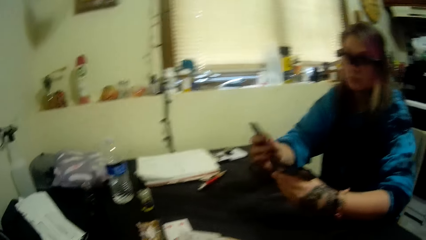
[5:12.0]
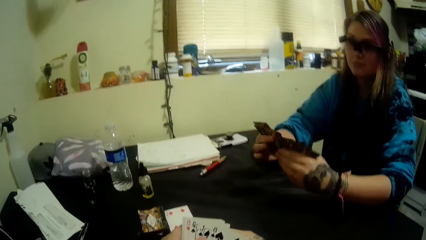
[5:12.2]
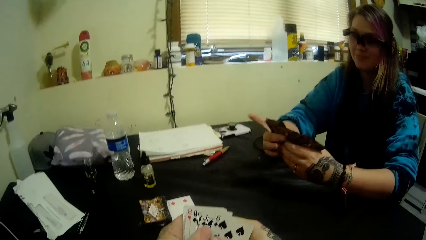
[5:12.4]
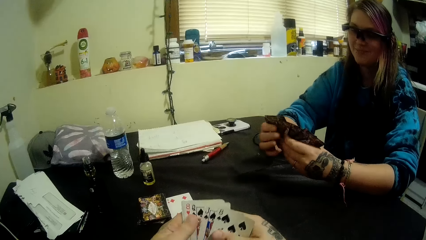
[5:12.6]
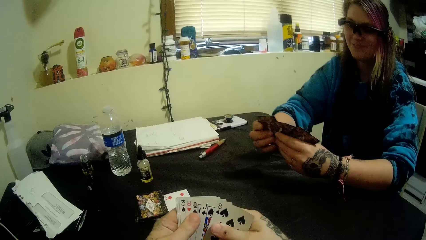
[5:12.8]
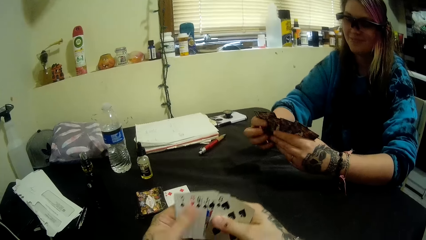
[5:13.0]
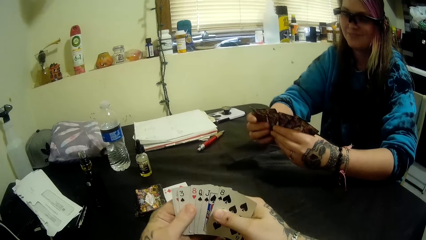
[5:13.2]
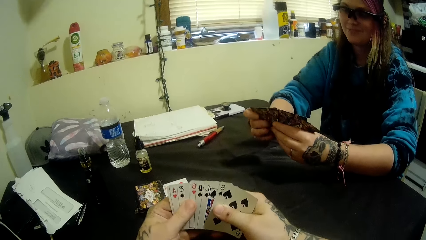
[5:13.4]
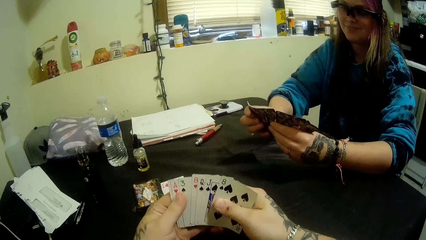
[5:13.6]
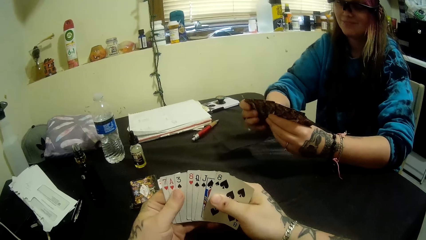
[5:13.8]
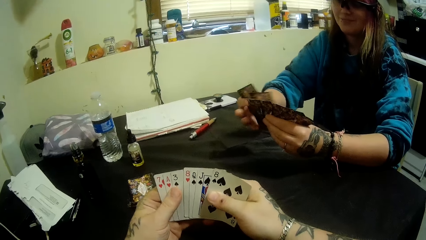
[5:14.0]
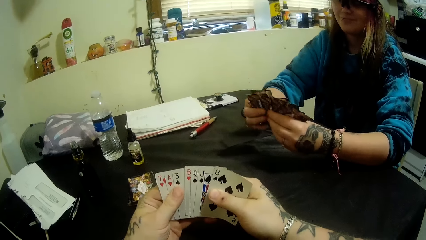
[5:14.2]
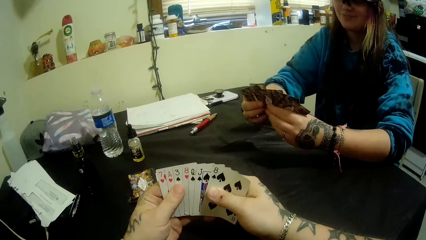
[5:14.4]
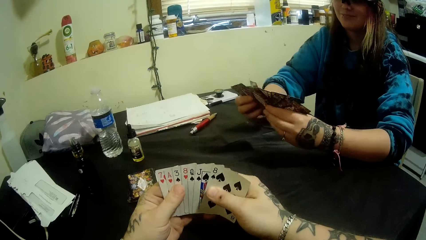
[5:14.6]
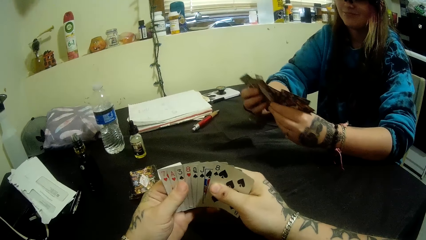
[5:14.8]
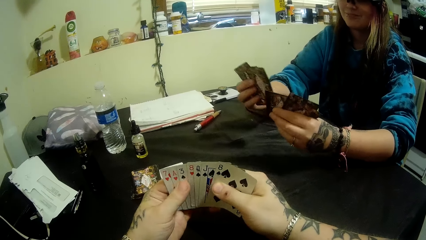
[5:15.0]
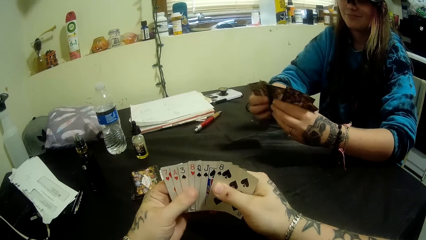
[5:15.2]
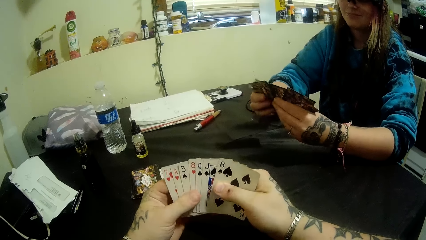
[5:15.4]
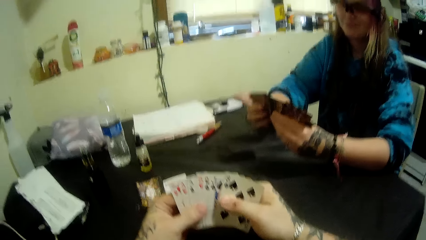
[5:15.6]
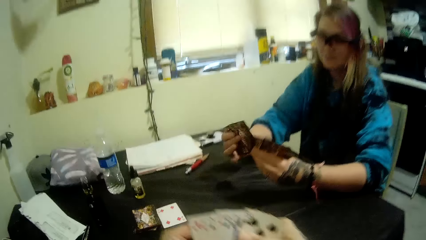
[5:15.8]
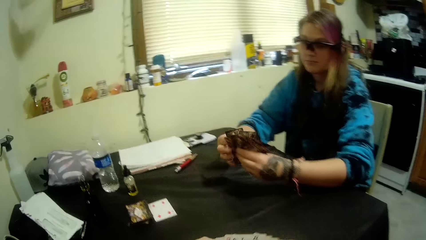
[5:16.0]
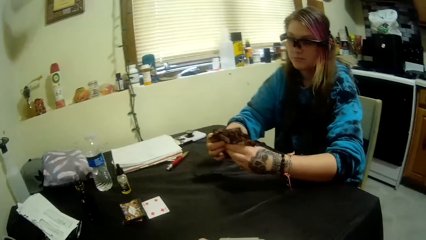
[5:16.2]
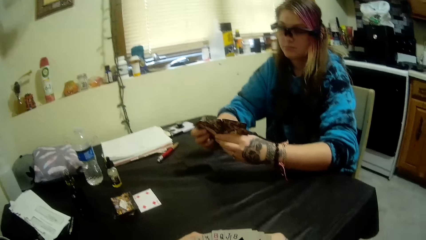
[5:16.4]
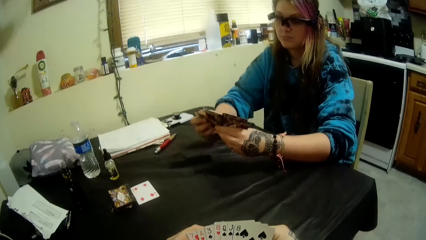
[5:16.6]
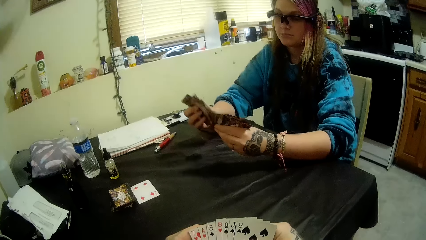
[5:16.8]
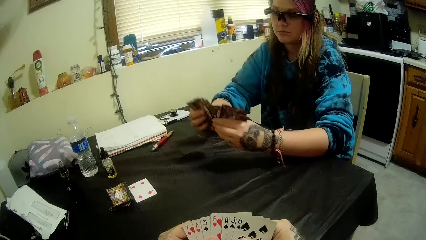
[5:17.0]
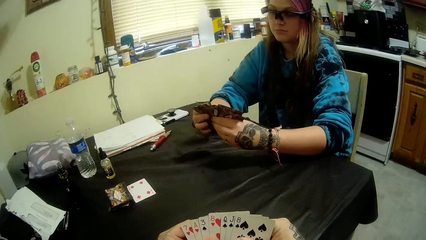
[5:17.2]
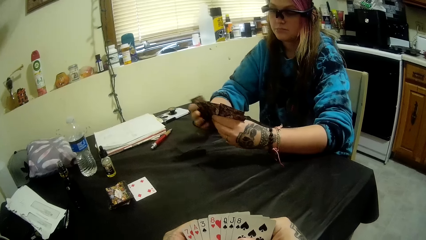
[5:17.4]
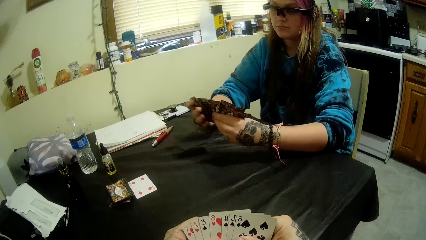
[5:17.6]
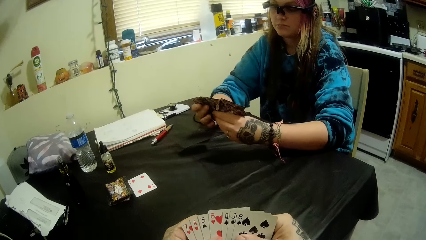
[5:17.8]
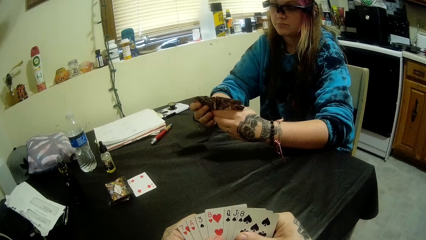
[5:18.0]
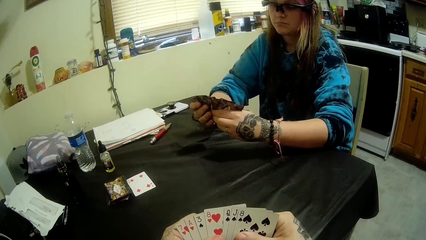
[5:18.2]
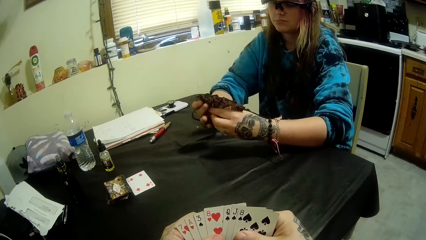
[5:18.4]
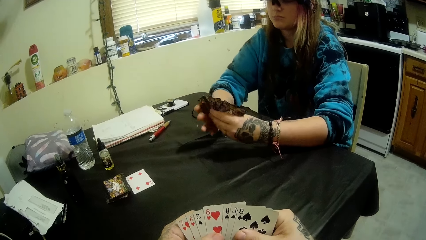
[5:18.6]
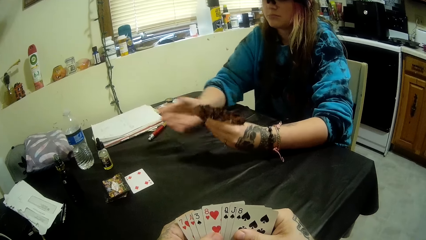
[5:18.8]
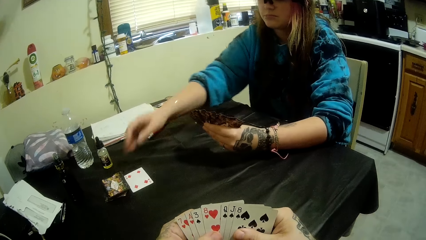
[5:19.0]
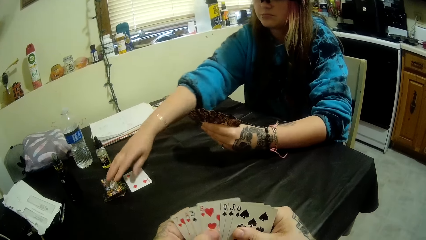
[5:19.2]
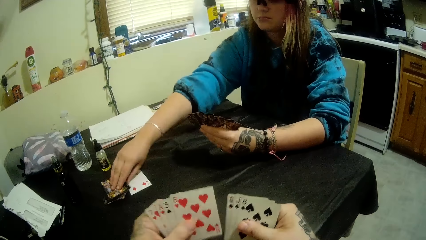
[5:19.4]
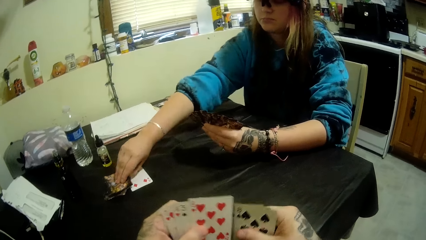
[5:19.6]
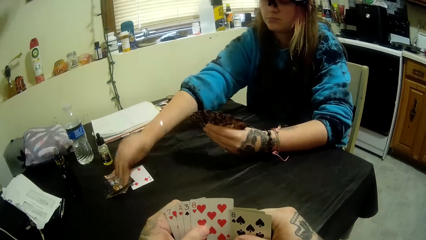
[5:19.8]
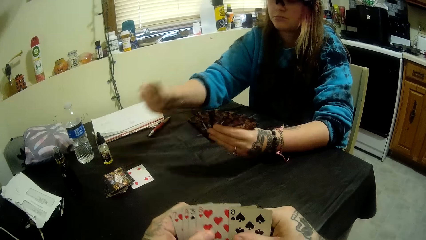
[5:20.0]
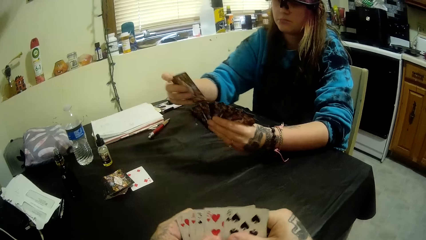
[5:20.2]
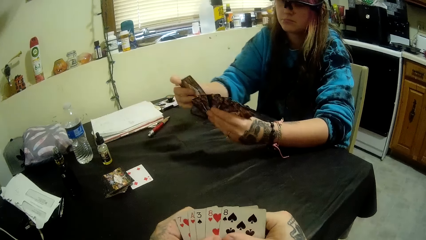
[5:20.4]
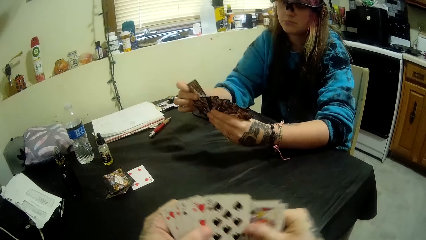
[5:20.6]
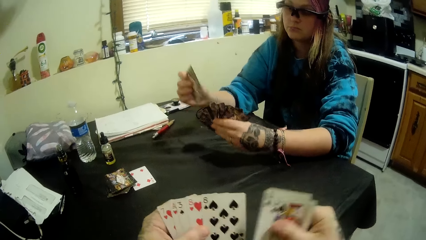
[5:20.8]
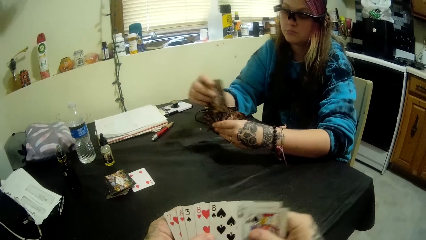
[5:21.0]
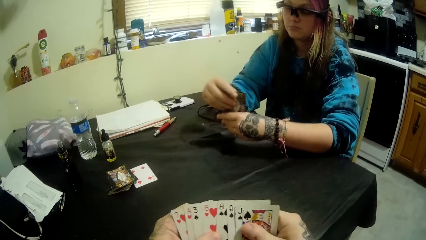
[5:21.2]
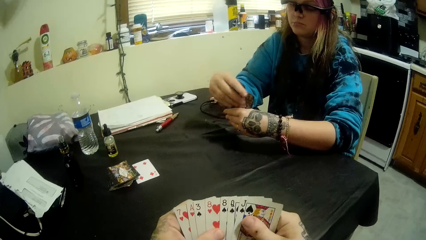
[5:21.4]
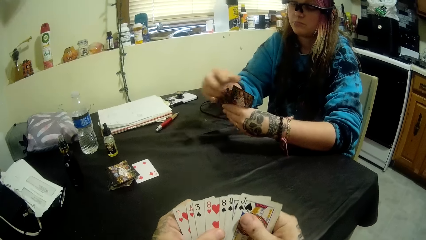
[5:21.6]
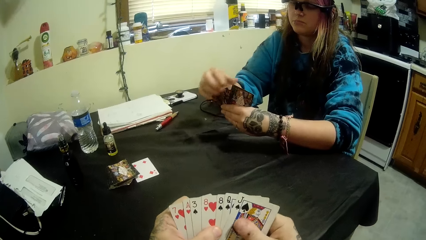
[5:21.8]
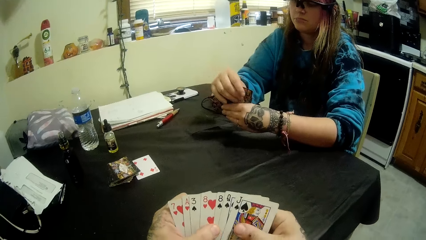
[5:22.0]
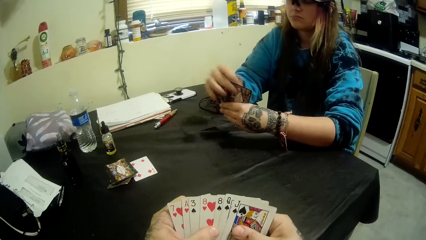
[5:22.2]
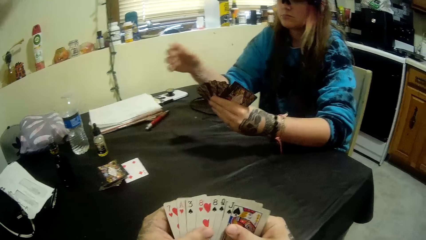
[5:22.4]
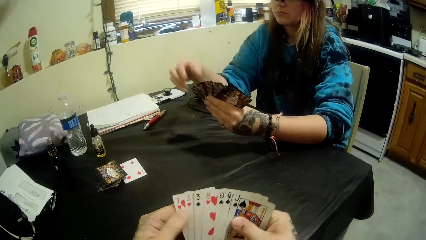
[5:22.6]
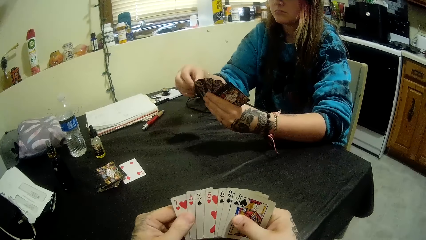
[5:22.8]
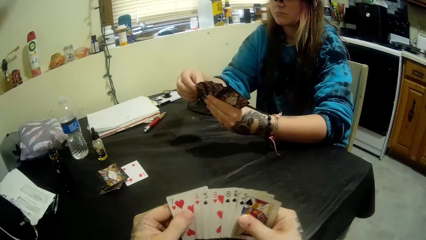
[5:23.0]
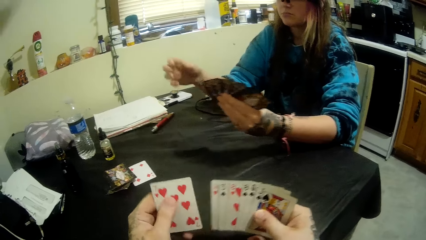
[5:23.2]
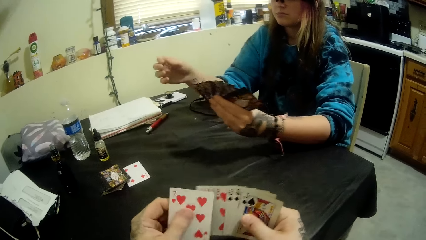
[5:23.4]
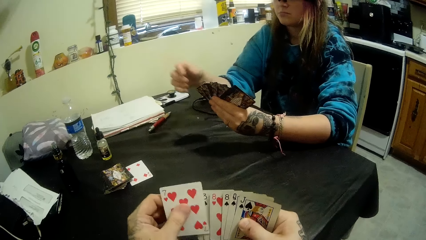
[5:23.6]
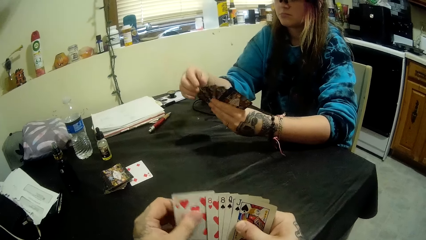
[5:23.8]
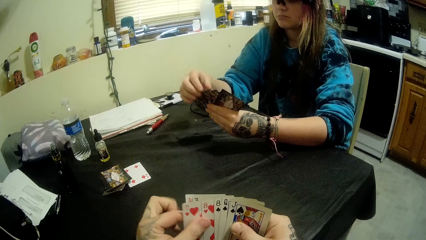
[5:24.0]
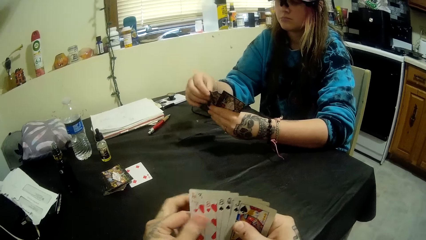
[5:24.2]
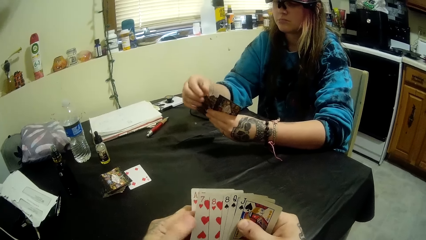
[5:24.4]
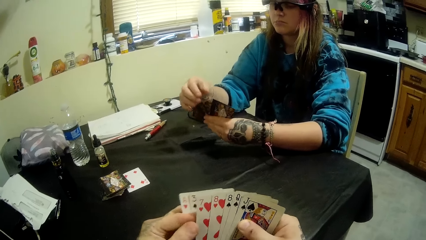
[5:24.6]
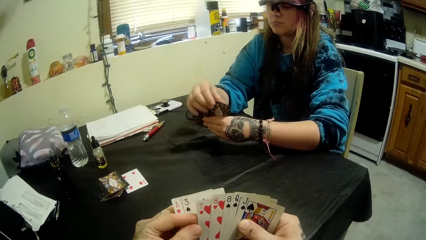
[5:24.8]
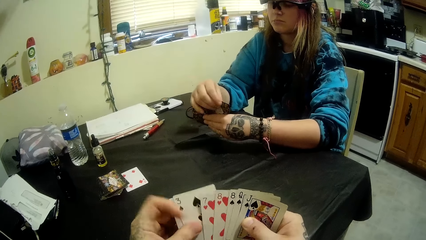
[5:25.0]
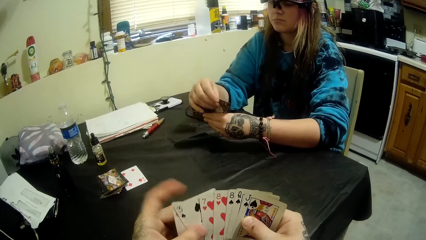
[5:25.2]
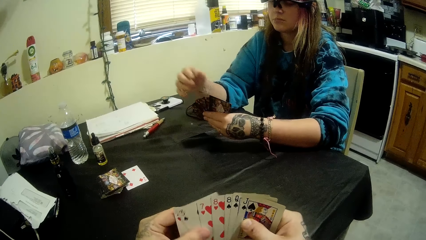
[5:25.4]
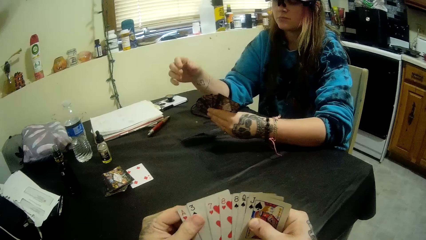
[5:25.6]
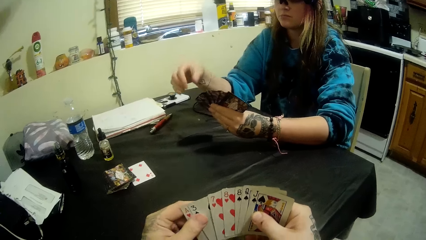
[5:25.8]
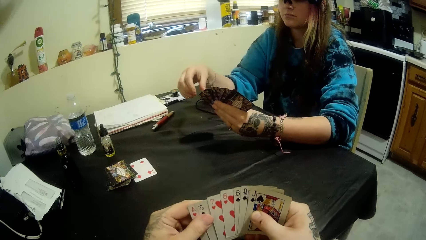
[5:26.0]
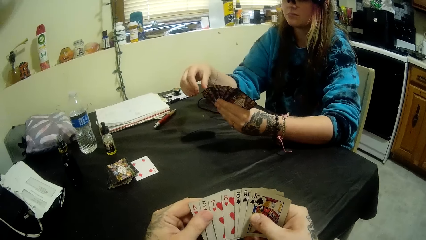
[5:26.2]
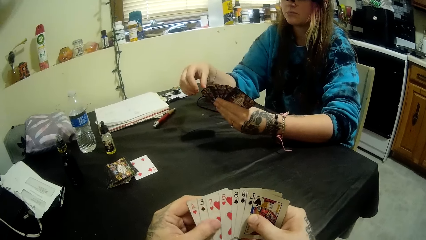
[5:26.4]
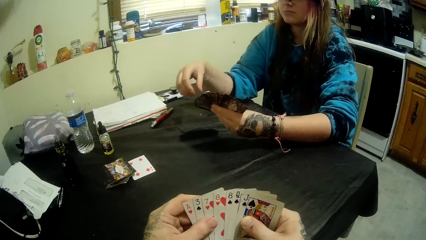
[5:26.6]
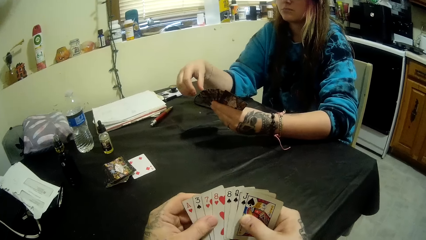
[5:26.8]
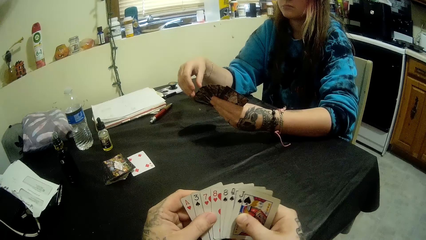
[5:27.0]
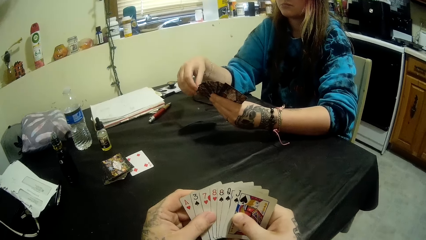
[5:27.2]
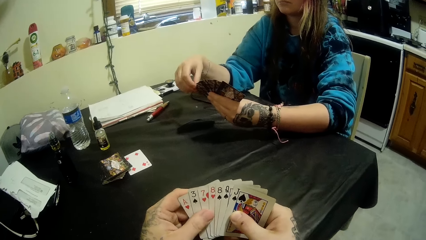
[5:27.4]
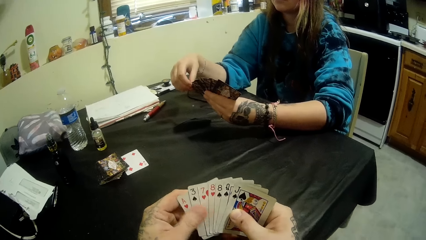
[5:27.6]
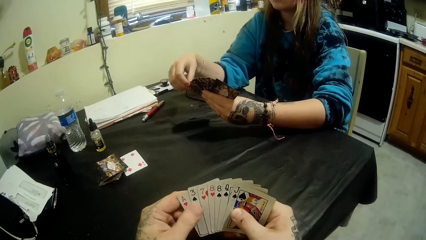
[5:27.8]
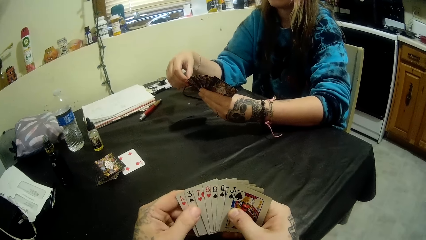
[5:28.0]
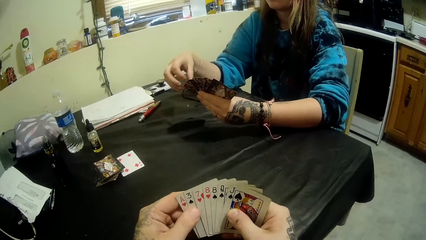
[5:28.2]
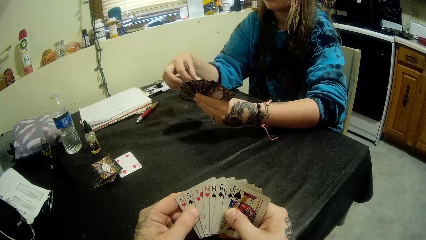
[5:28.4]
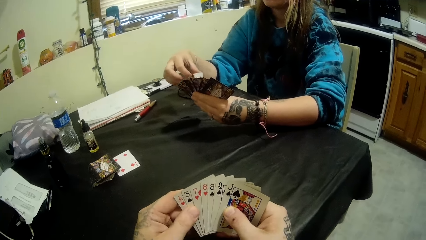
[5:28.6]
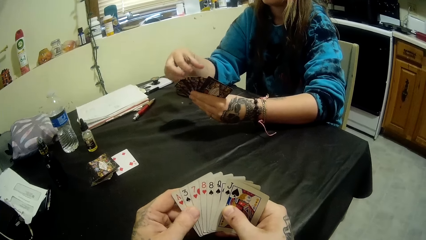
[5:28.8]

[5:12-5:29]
The camera wearer checks the cards. A girl picks a card from the stack of cards on the table with her left hand. The camera wearer rearranges the cards in his hands. The girl stares at the cards. The camera wearer looks at the cards.
